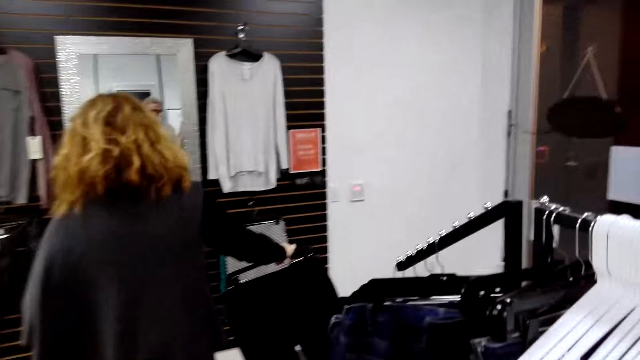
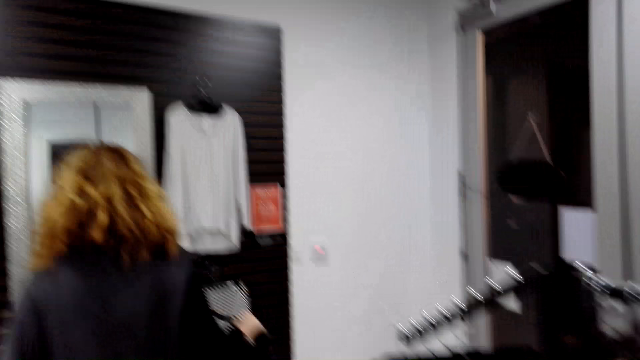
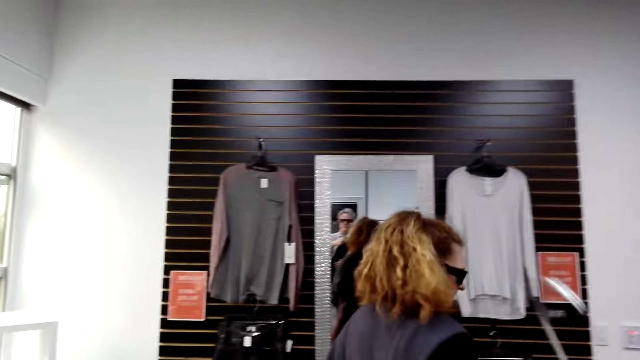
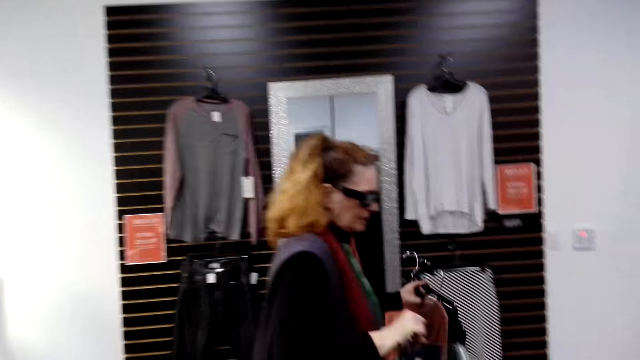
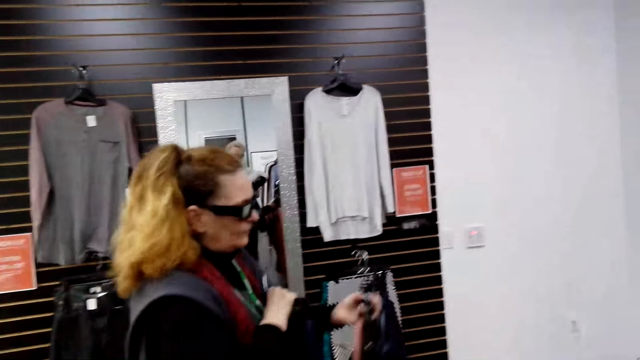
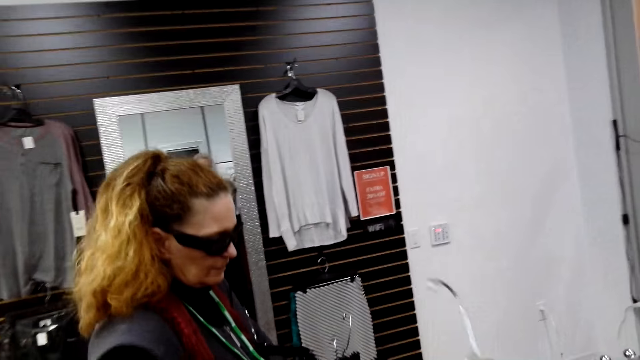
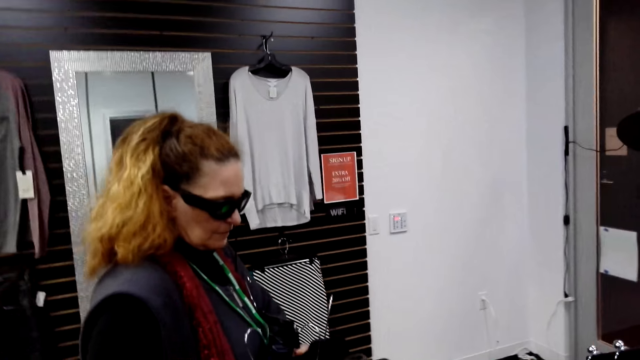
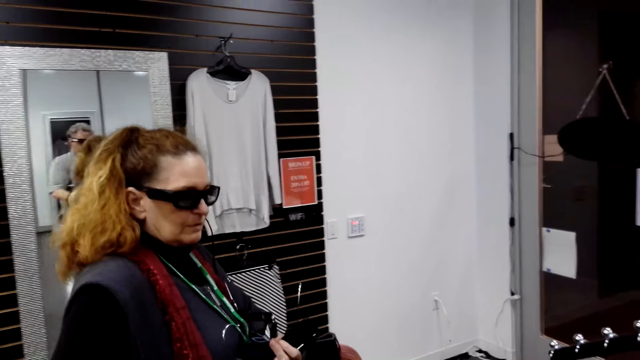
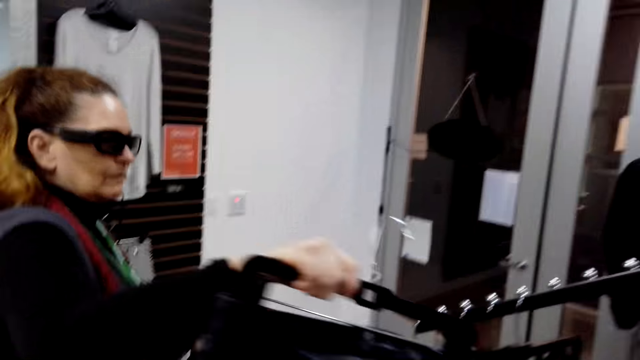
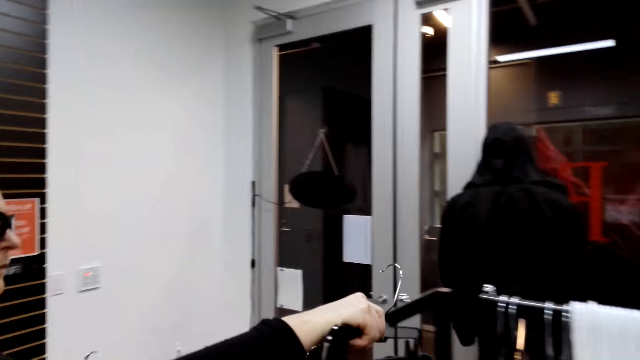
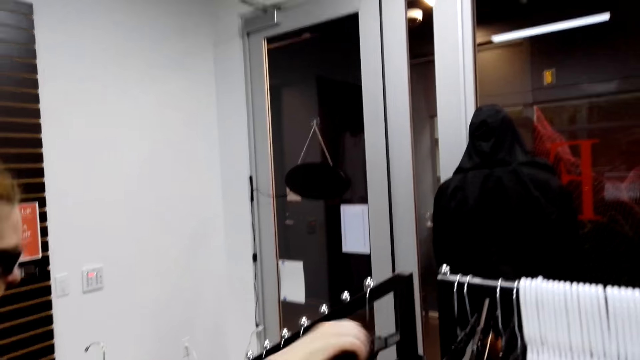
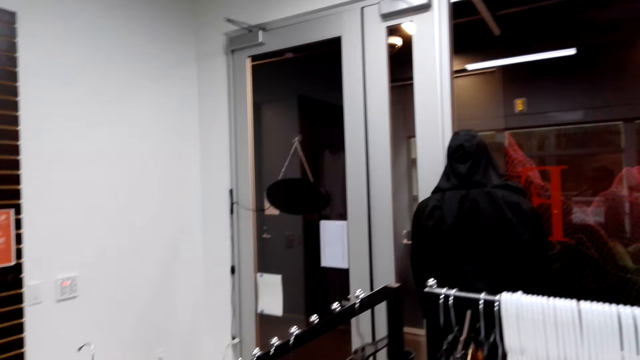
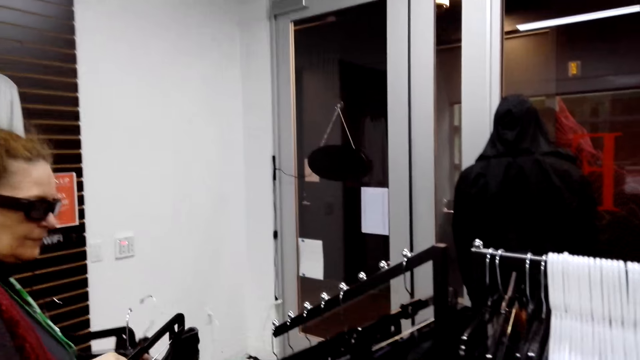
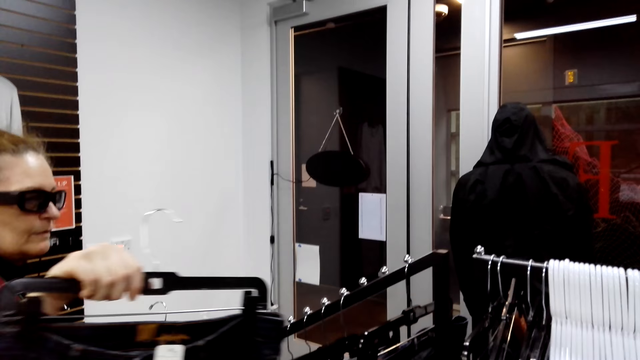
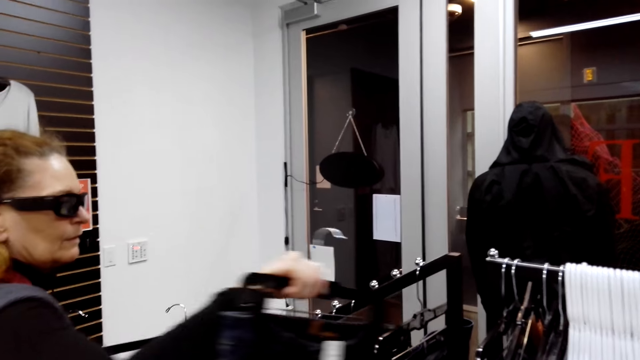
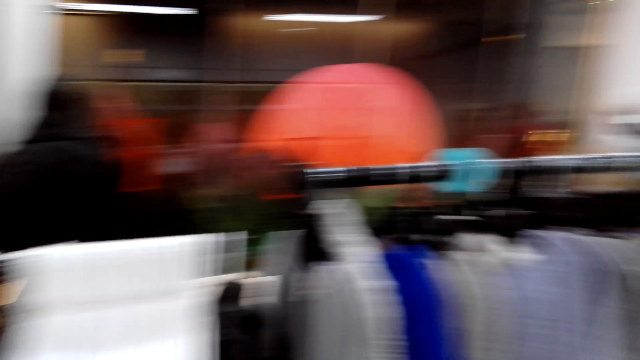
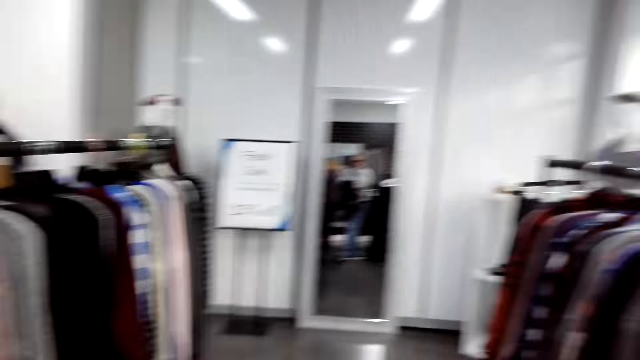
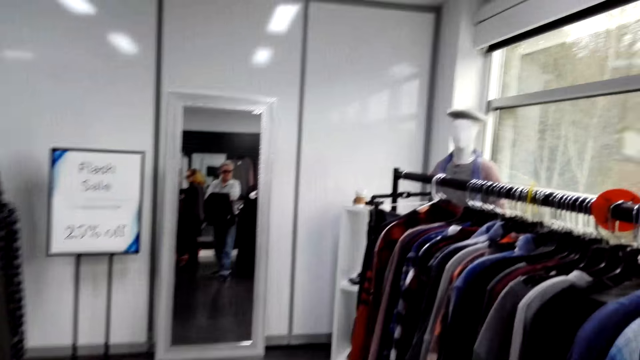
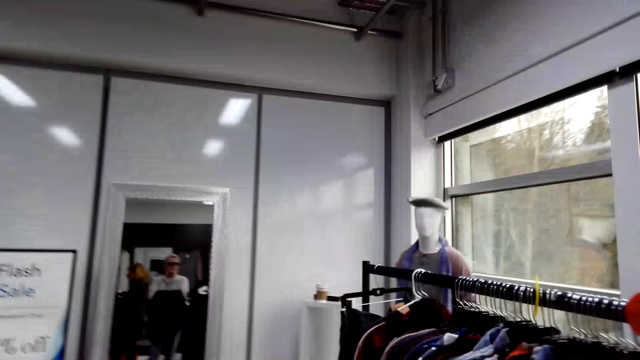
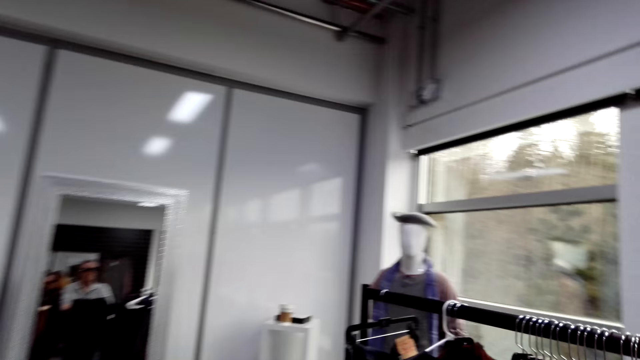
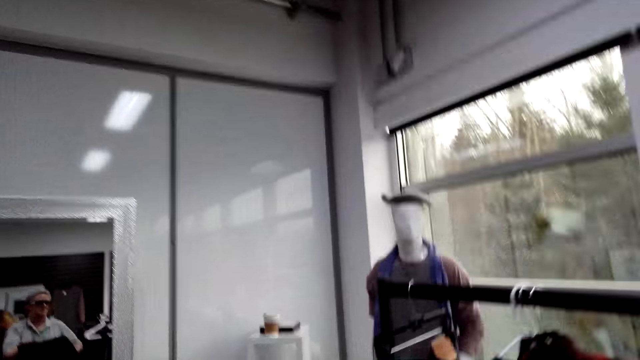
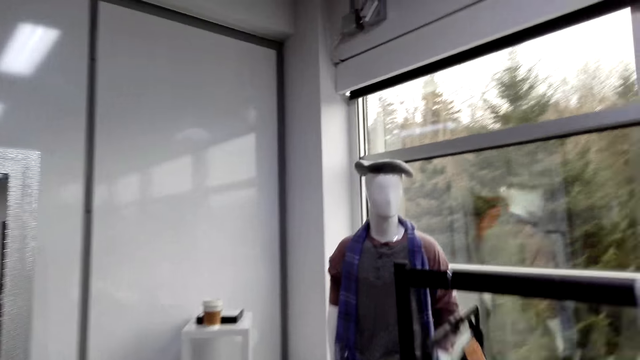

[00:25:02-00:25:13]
A man looks to the side. The man puts a cloth hanger on the bar. The camera wearer turns around. A woman hangs the cloths. The camera wearer walks around the shop.

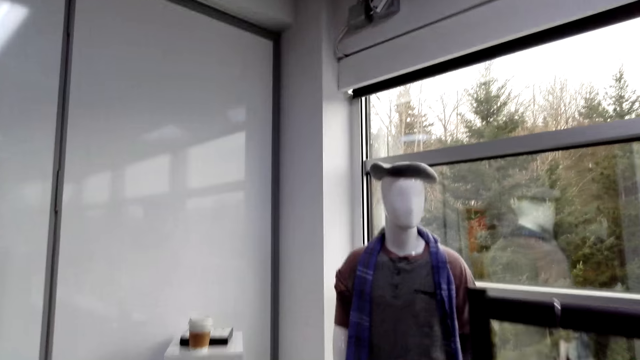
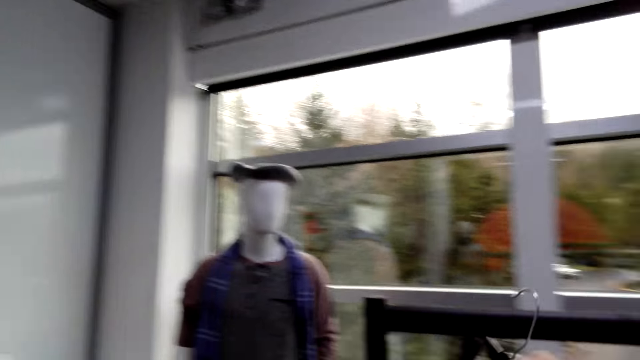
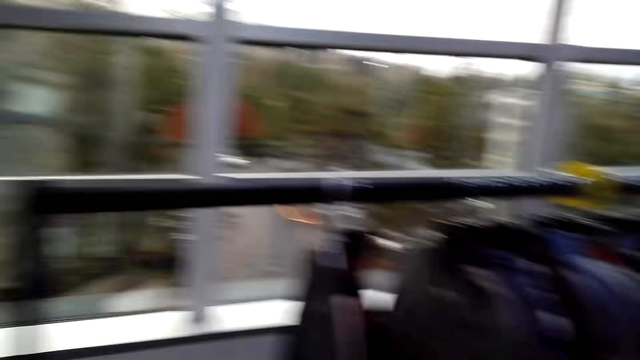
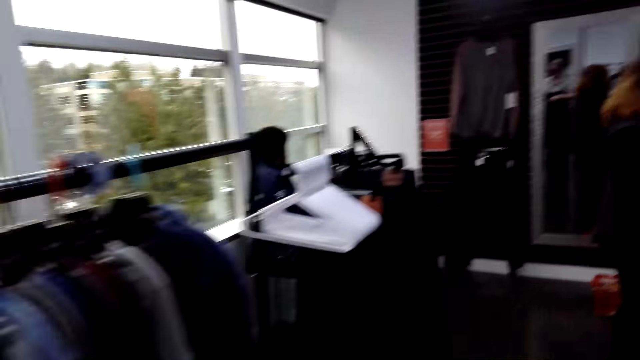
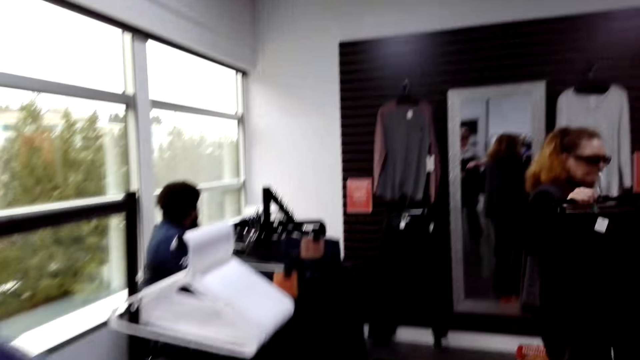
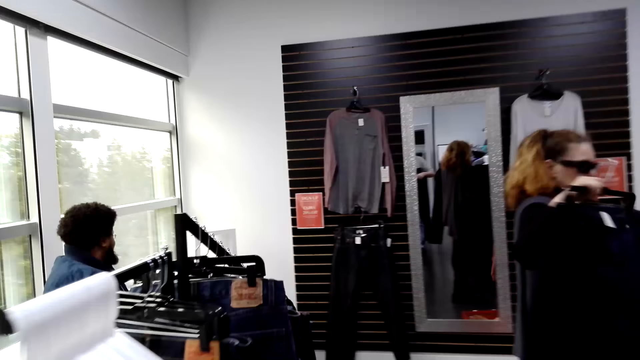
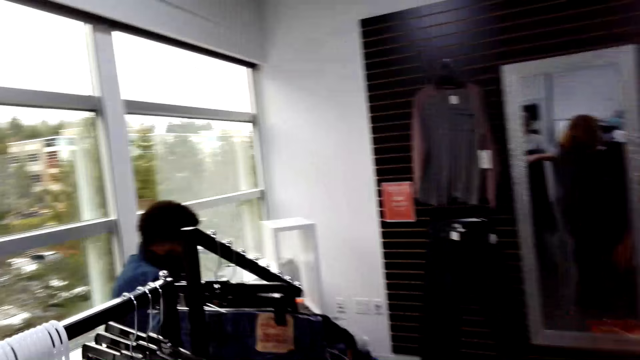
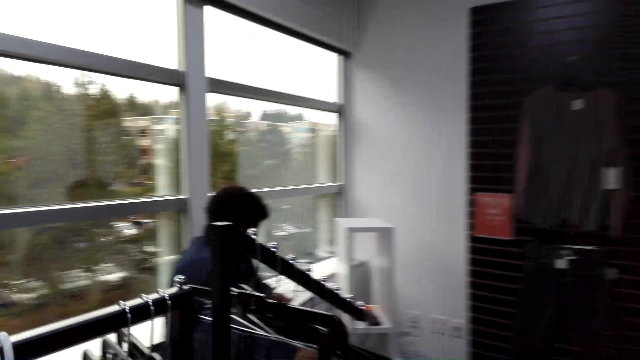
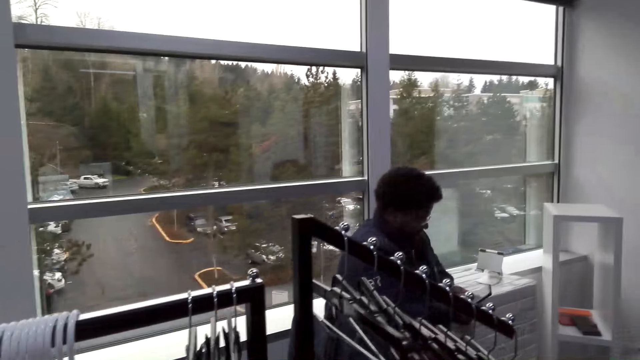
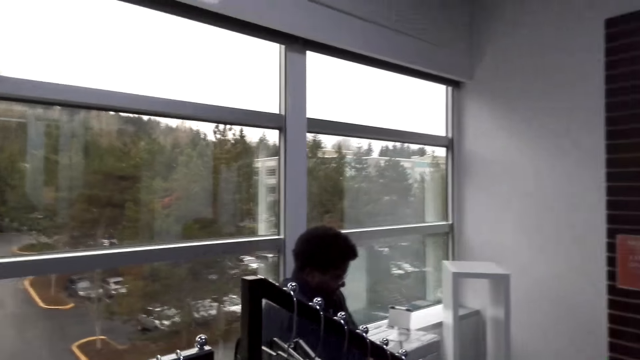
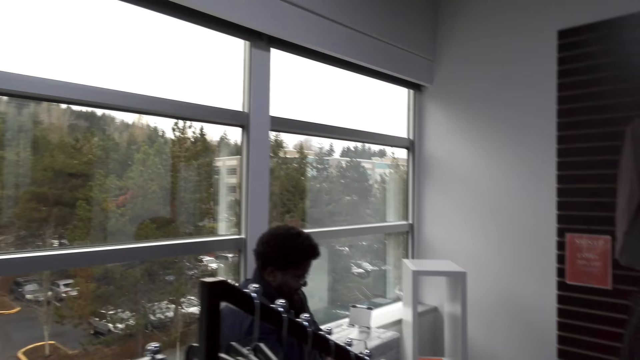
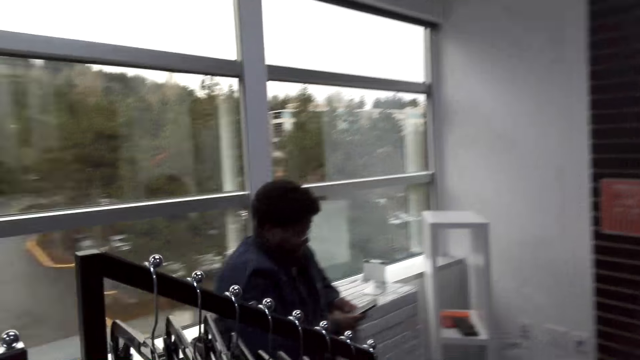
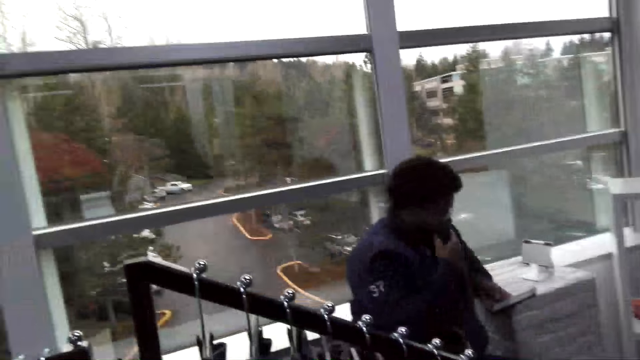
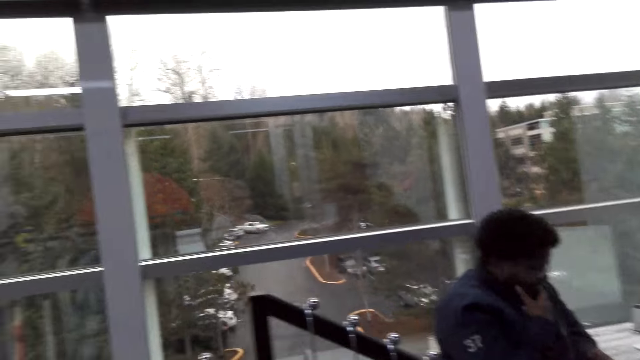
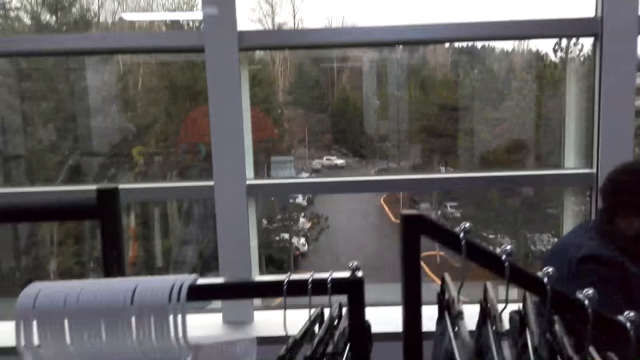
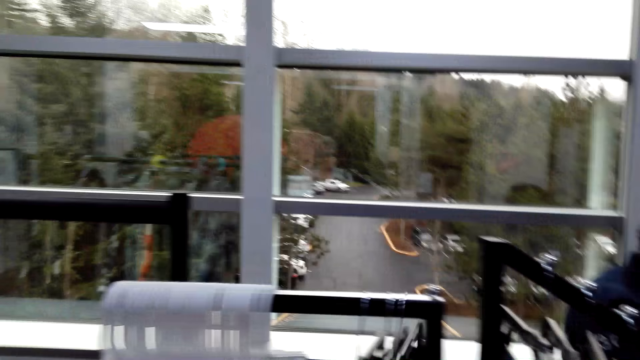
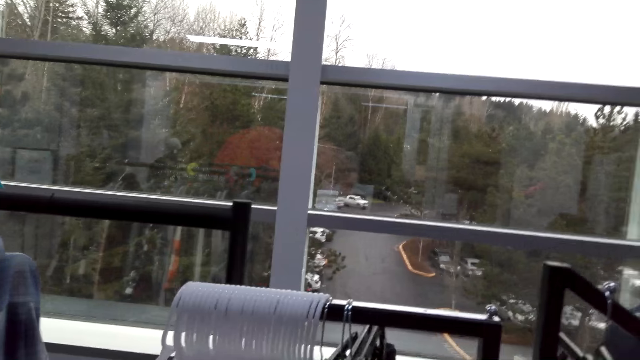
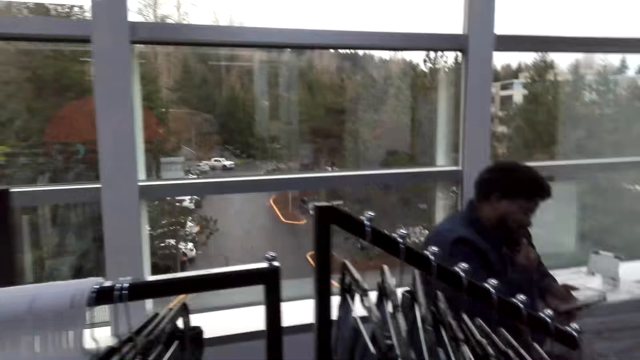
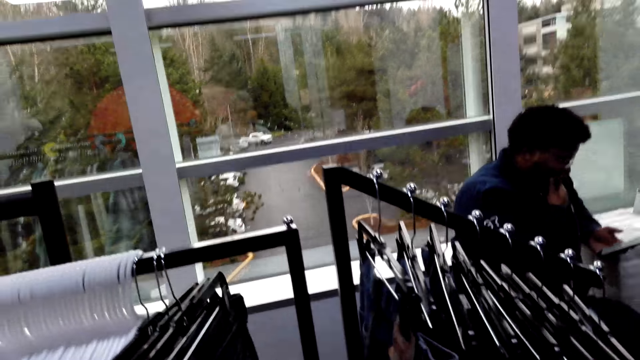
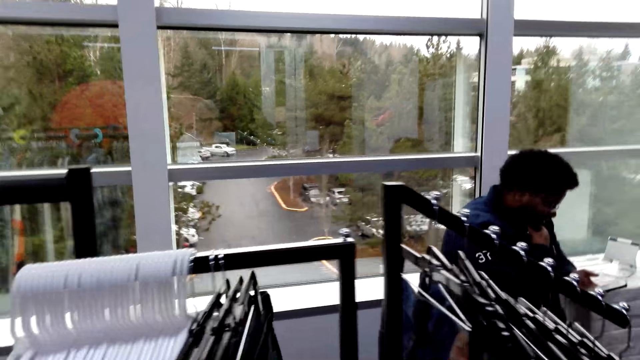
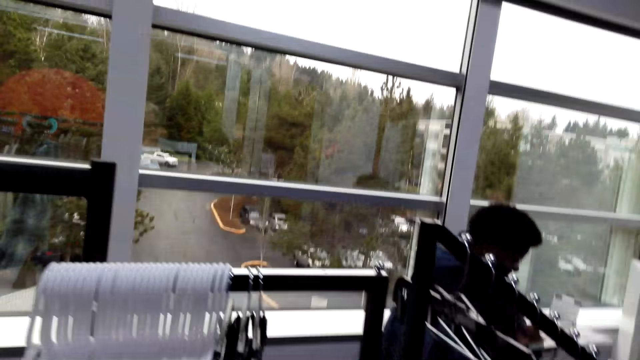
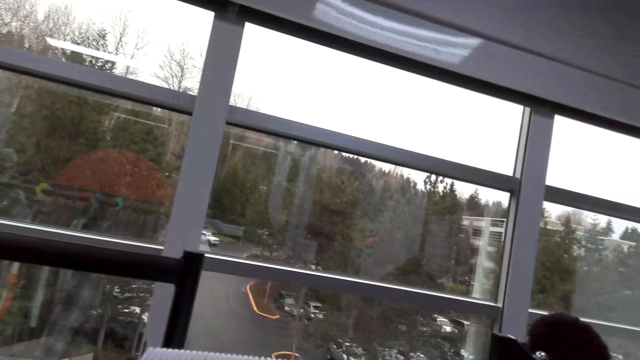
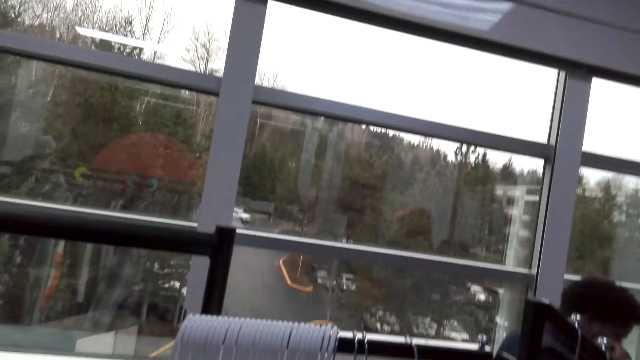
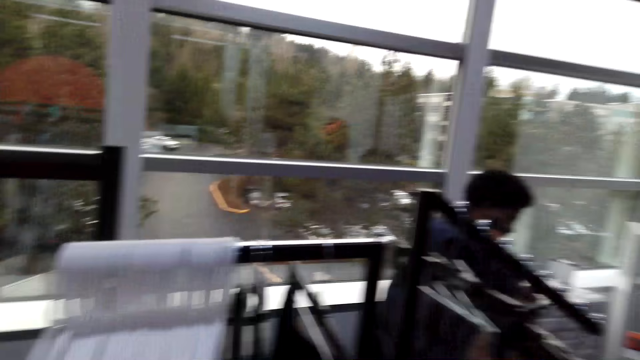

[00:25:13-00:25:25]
The camera wearer turns around and walks around. They arrange the clothes on the hanger. A man holds a phone. The camera wearer turns around. They converse with a woman.
